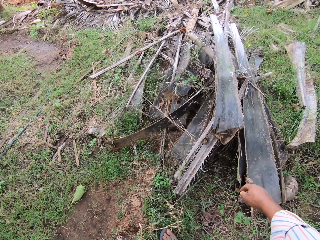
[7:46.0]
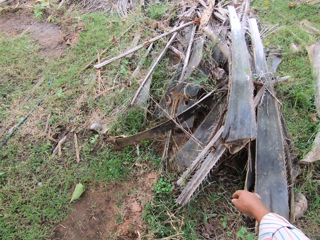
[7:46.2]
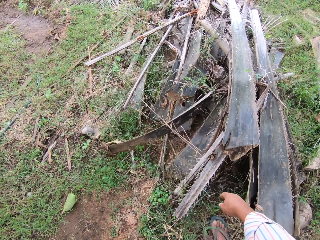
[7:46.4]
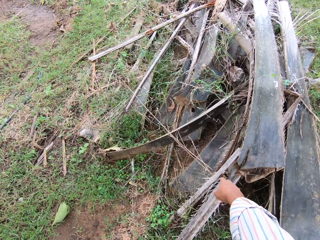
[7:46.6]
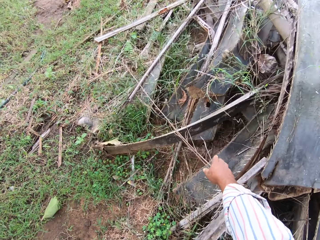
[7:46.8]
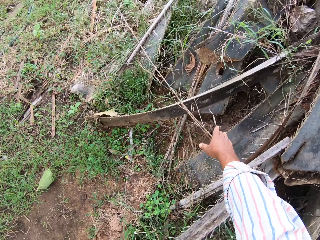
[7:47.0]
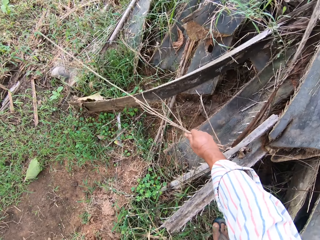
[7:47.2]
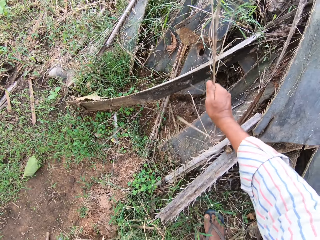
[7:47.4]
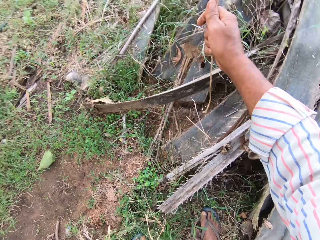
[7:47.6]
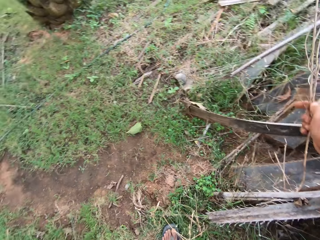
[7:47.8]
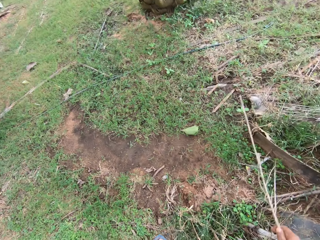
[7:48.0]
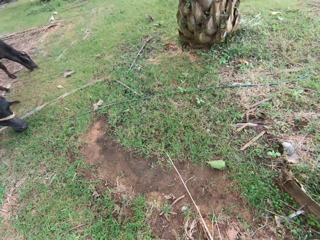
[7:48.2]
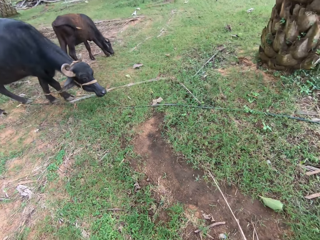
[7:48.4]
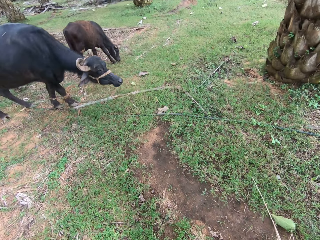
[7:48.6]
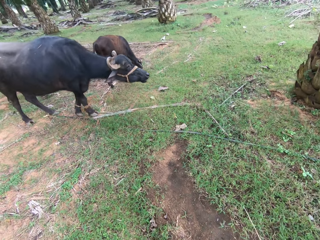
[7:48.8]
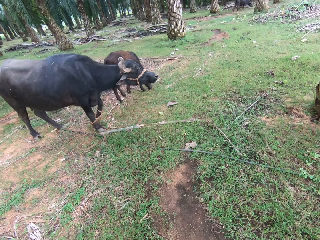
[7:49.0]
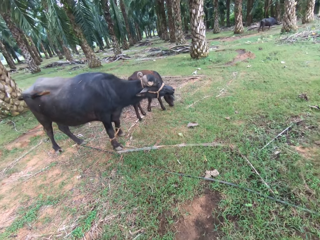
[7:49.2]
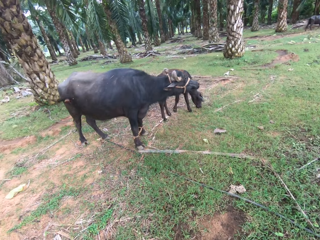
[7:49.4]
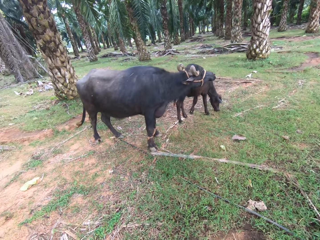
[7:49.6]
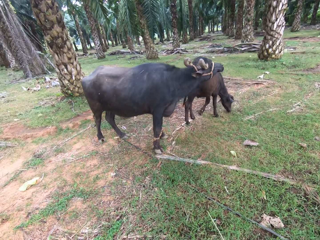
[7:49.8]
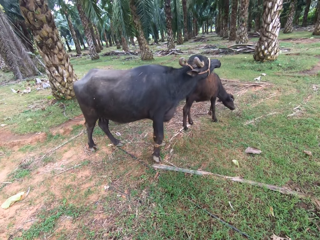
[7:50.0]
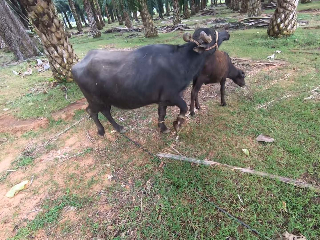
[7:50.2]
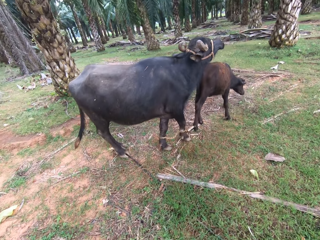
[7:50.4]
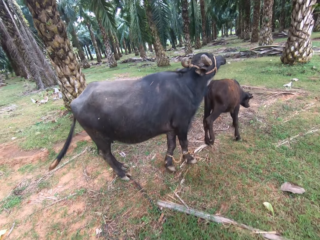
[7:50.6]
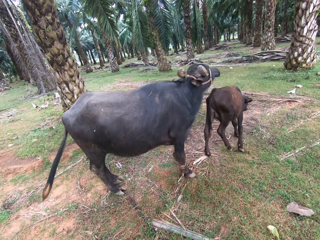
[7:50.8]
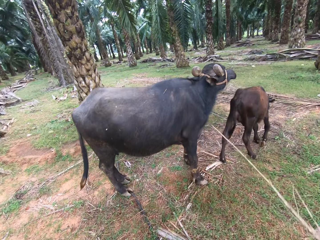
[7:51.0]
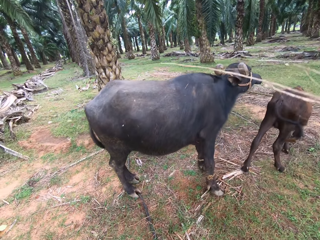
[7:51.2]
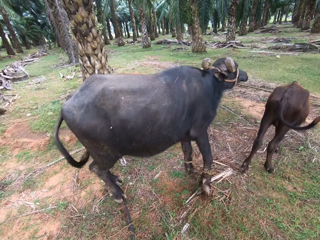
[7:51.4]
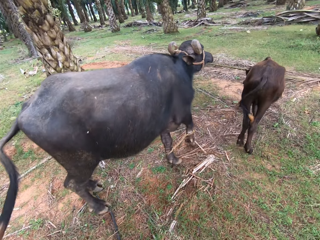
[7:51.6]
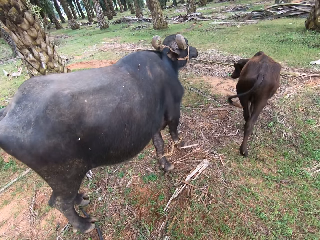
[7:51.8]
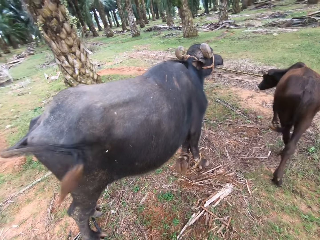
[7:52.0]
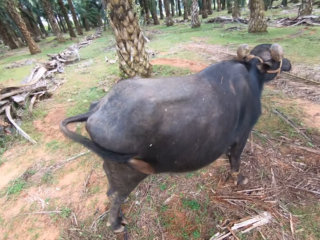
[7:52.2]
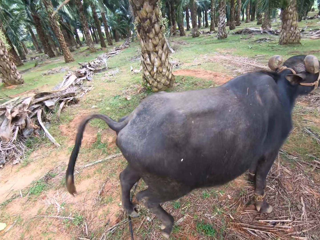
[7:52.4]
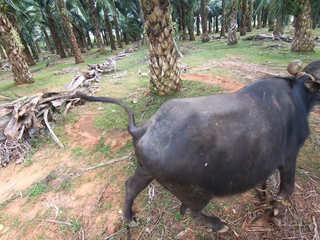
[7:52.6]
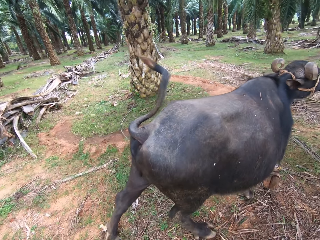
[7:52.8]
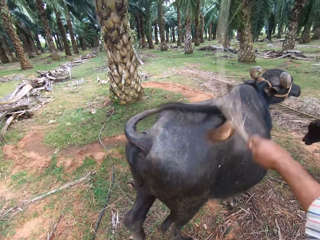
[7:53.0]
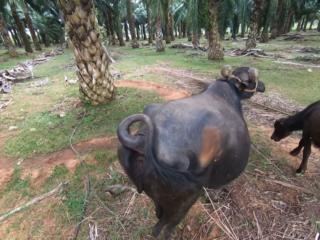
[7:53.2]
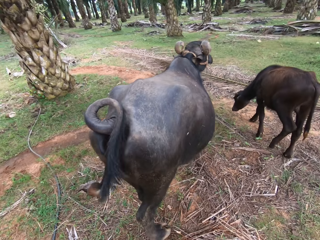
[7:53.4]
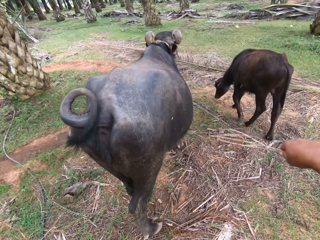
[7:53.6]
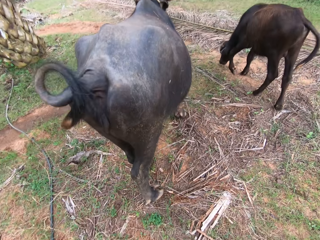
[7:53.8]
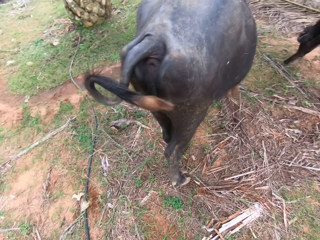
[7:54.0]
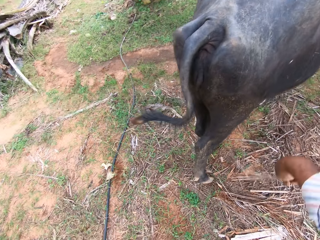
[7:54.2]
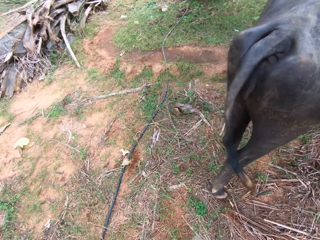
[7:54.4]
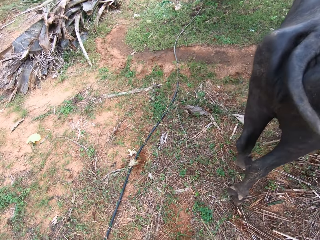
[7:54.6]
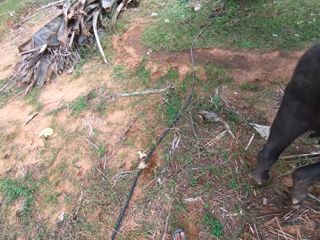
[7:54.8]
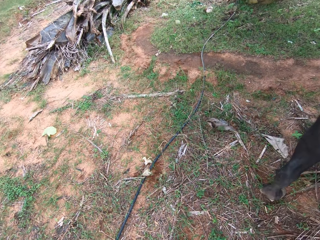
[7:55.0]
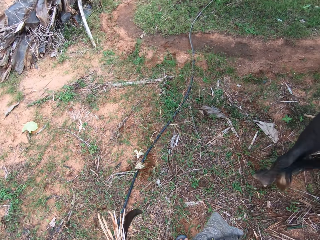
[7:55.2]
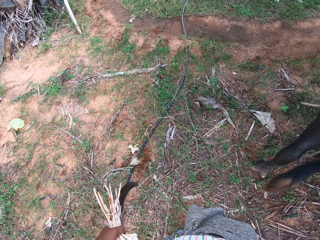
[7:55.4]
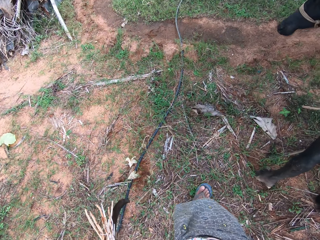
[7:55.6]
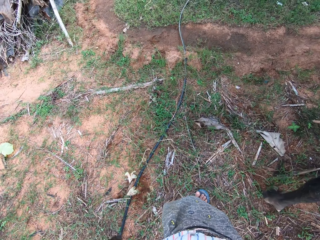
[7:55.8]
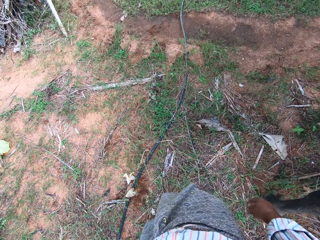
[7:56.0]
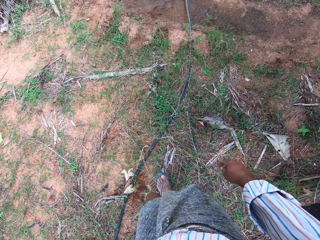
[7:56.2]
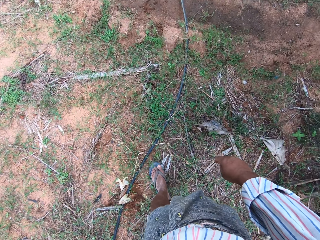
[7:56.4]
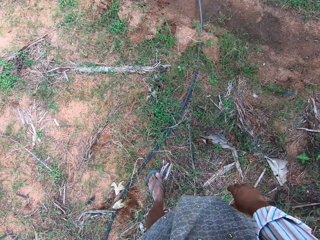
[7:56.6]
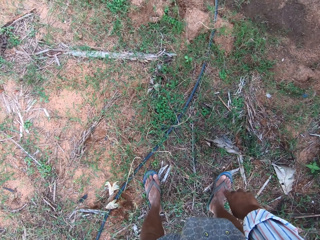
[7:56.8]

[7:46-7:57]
The camera wearer picks up a twig. They turn around. They walk towards the cows. They hit the cow with the twig.

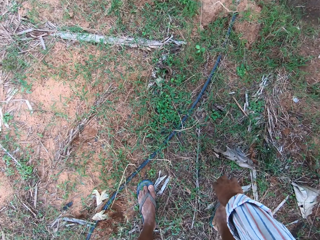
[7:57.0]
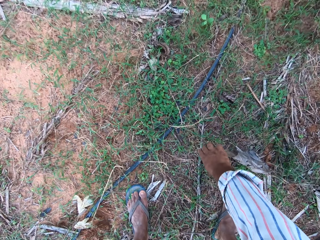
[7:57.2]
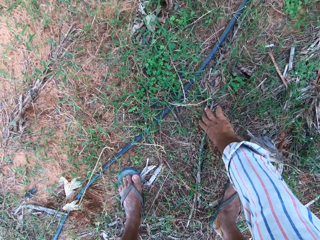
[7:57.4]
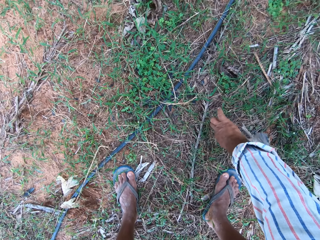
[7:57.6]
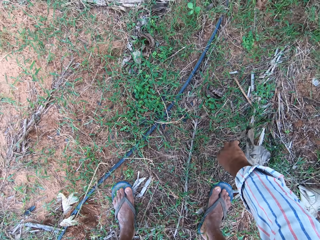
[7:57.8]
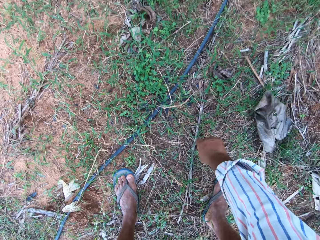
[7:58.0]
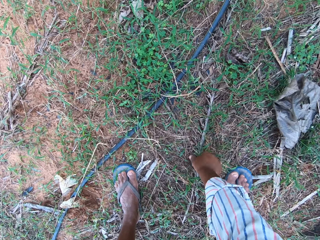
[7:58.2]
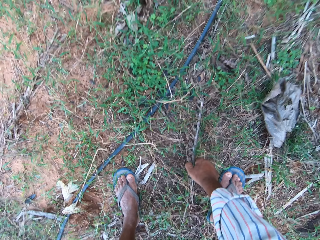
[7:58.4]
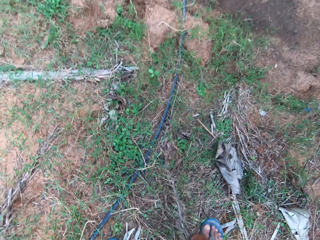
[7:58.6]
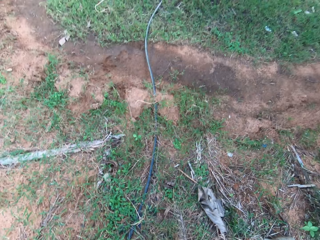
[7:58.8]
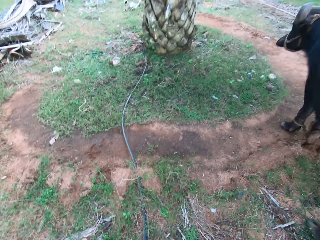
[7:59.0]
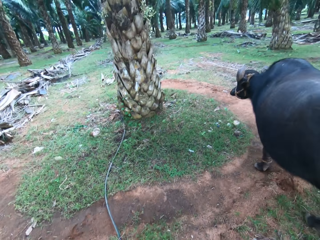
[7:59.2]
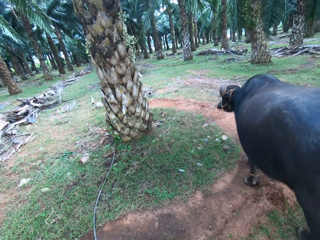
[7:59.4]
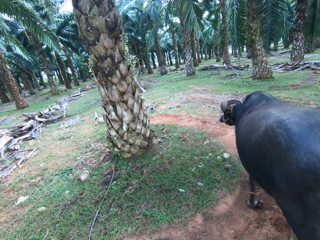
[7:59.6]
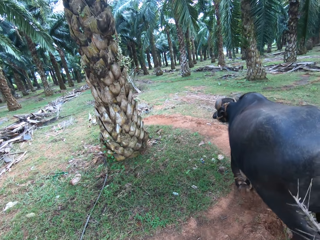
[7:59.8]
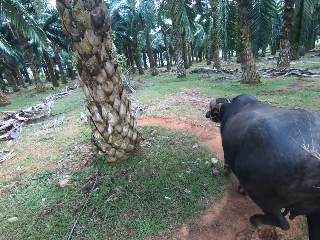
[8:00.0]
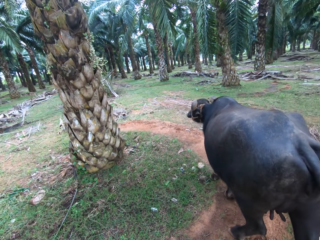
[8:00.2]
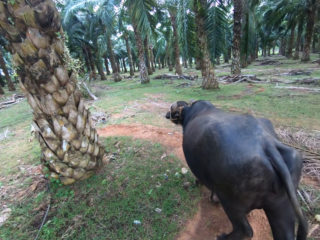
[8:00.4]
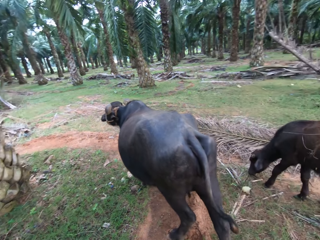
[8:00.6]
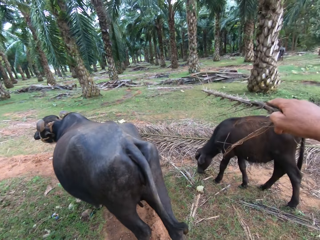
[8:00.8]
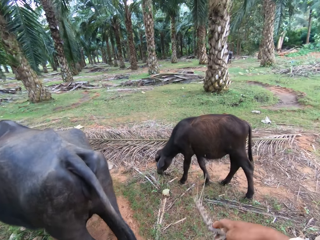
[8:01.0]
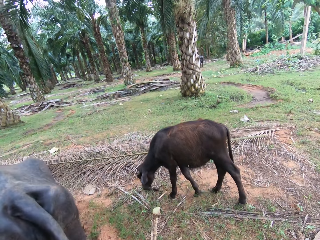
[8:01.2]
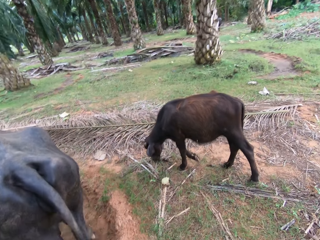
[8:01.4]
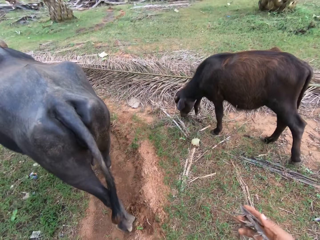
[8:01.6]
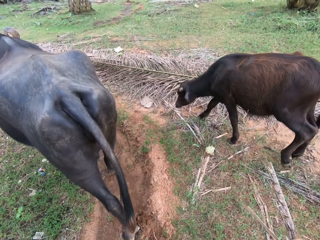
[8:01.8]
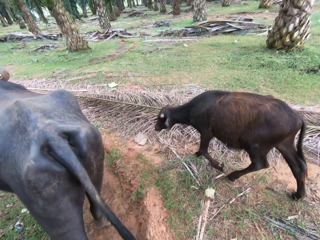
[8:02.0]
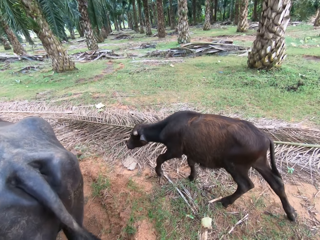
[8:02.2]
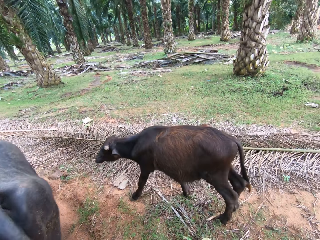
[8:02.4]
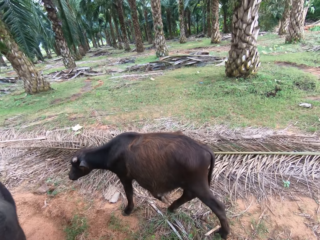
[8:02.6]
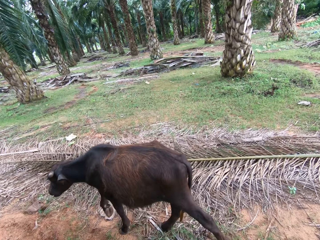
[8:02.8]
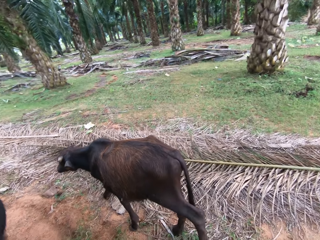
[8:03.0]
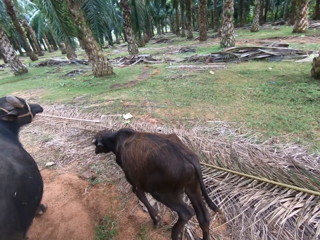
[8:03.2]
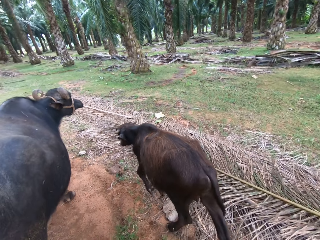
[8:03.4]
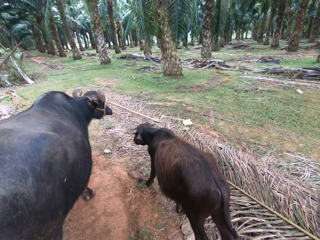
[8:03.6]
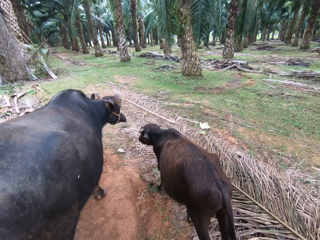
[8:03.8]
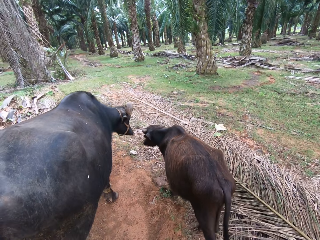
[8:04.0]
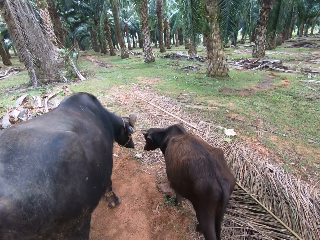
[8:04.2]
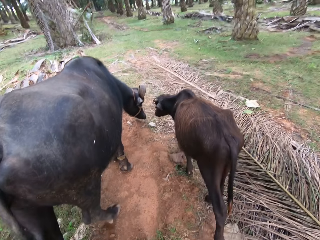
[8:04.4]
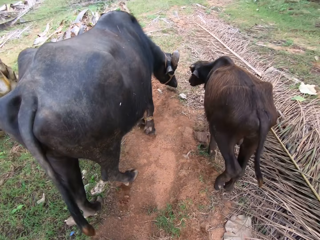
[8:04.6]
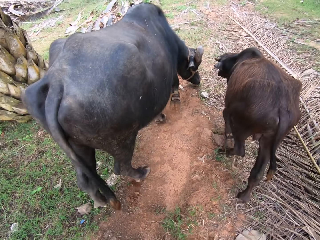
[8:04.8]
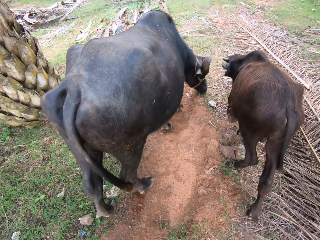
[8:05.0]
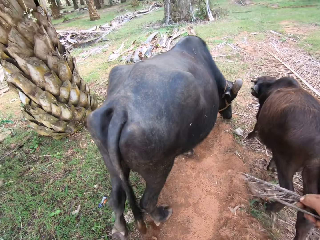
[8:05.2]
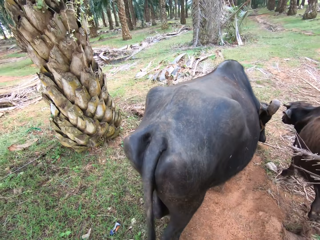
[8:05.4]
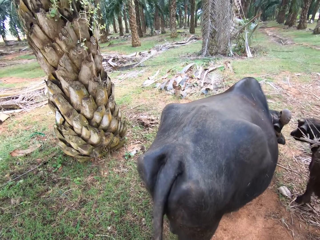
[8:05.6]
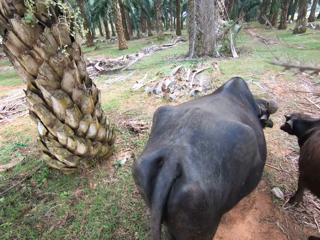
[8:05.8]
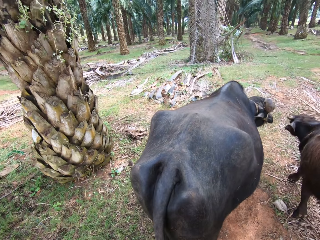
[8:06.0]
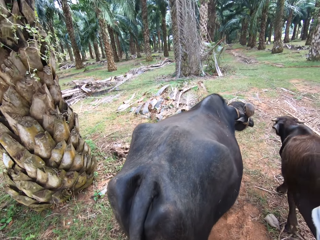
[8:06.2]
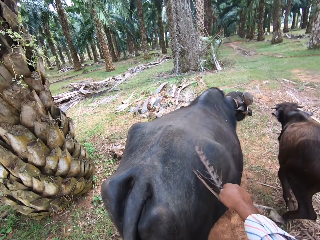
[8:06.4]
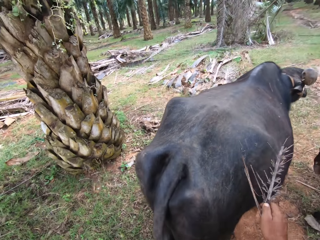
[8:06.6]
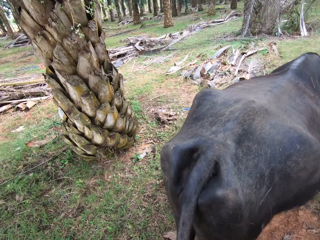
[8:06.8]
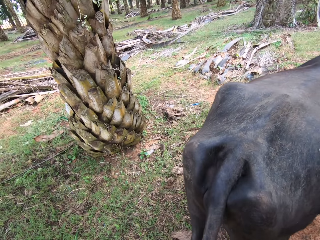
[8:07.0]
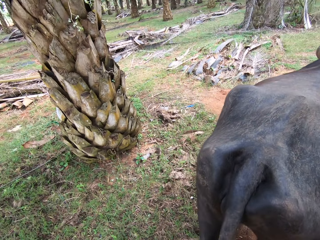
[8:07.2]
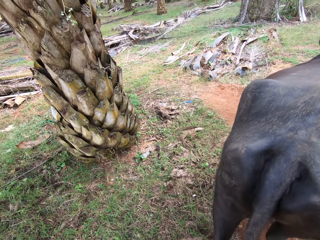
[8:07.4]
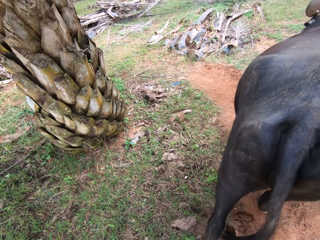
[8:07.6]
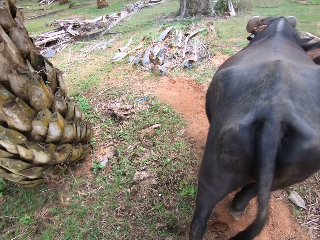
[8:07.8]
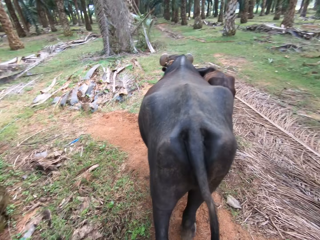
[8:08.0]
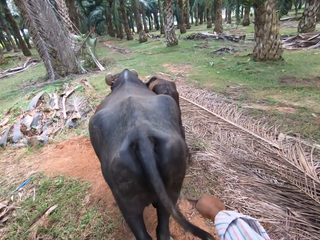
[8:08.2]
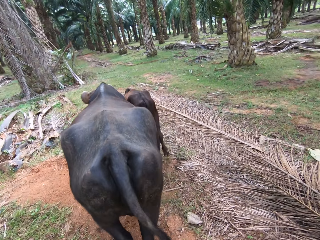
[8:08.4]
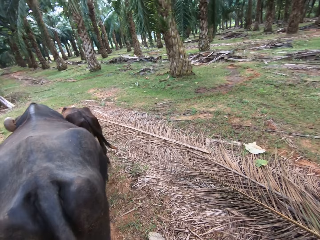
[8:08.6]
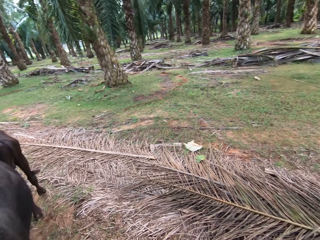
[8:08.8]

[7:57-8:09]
The camera wearer picks up a twig or palm frond. They hit the cow with the twig. They whip the cows.
